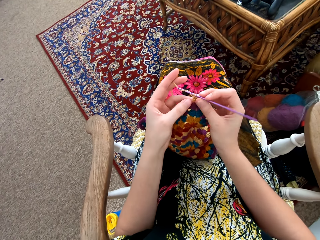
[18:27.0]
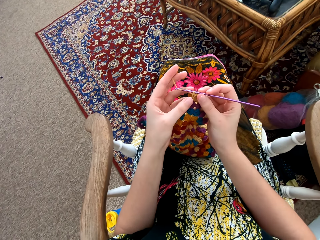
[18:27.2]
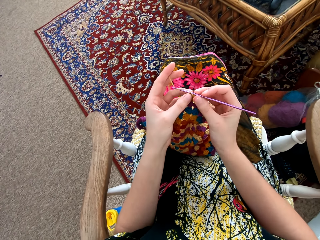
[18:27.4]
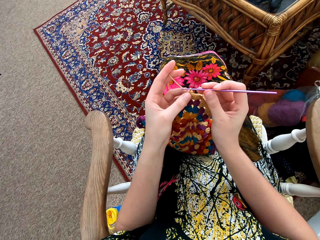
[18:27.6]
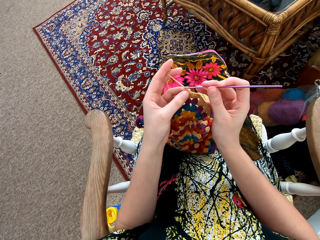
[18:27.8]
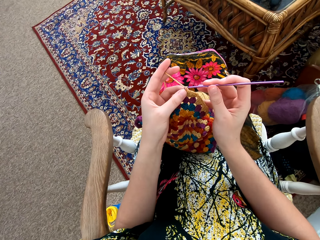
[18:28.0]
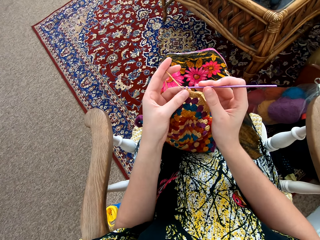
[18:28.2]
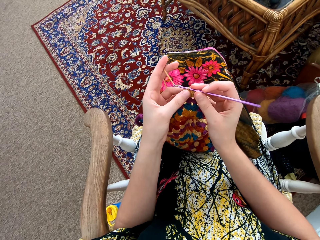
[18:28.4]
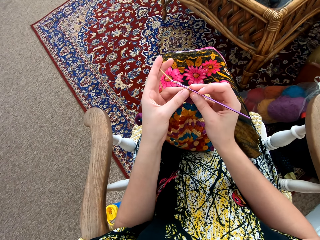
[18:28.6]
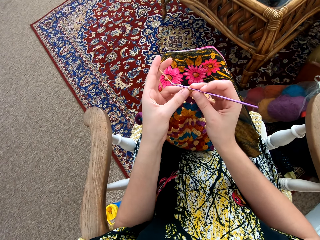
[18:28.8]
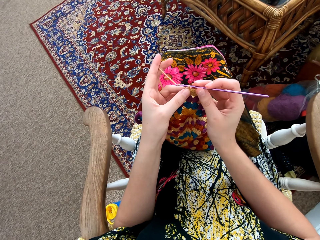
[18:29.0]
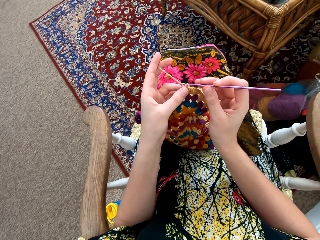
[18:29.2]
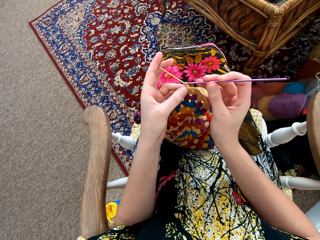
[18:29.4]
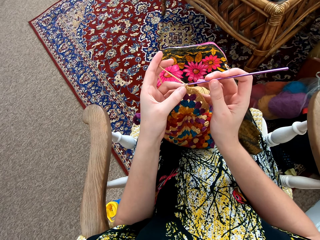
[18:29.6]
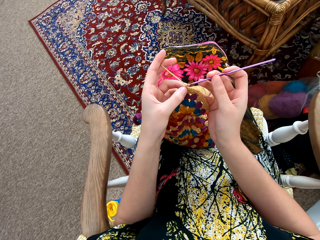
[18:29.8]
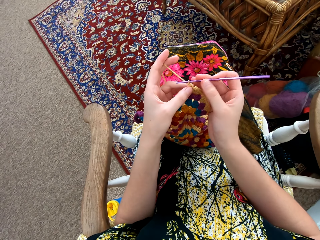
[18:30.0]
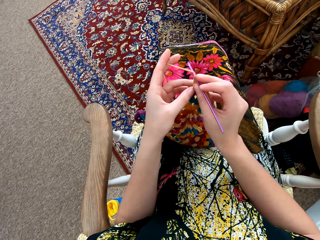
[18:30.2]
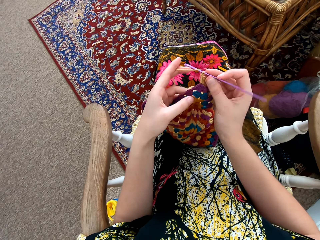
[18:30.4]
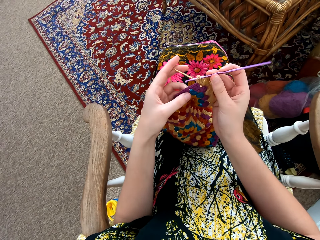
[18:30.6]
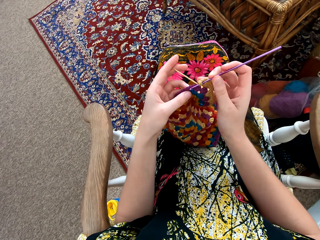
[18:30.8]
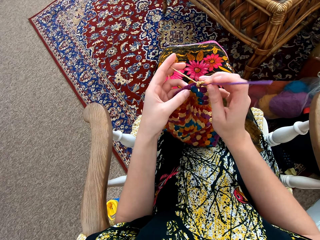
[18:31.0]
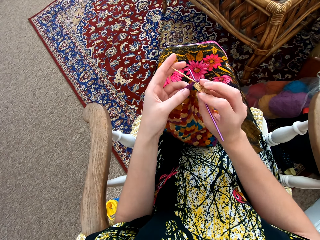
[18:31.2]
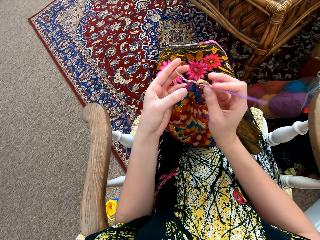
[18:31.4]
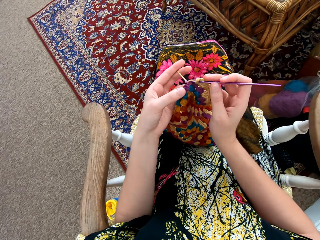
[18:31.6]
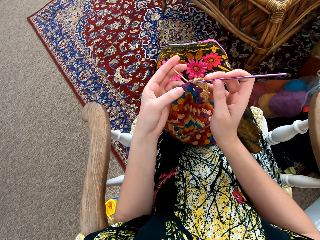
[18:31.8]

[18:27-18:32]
The camera wearer interlocks a loop of thread with a crochet hook.

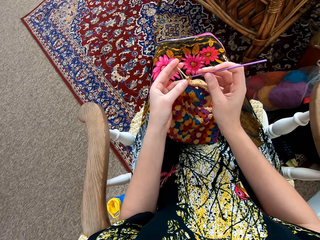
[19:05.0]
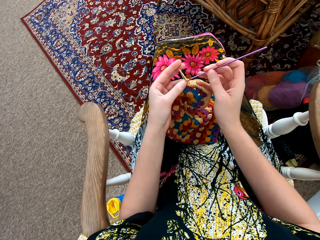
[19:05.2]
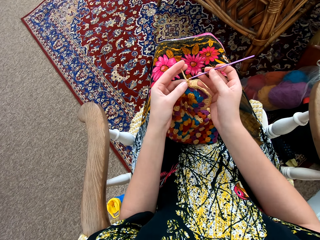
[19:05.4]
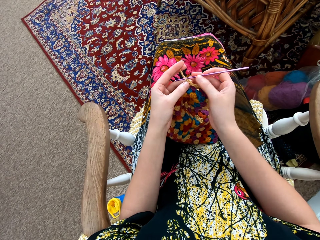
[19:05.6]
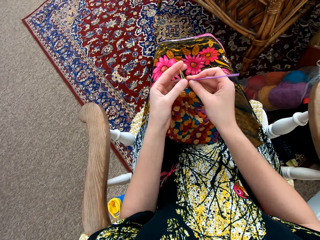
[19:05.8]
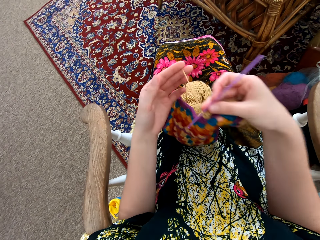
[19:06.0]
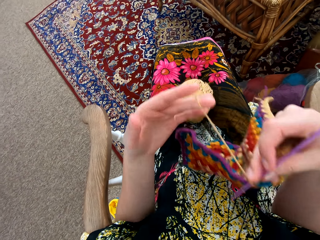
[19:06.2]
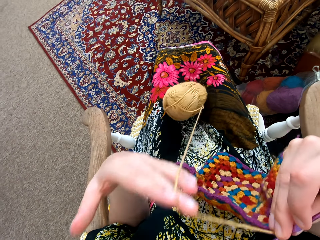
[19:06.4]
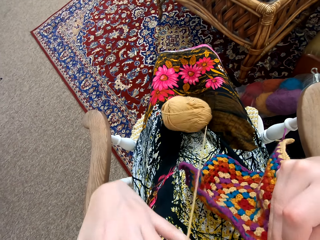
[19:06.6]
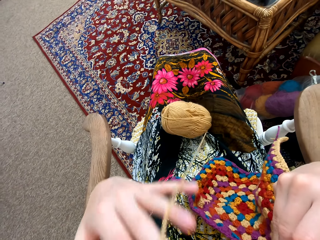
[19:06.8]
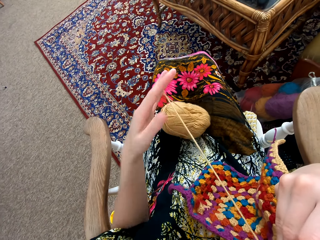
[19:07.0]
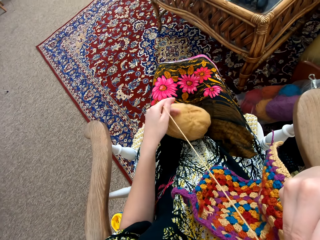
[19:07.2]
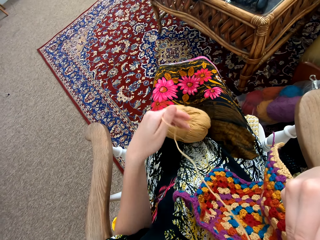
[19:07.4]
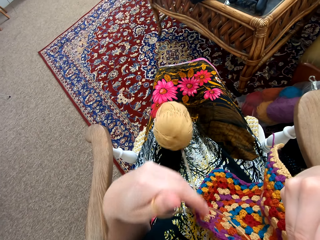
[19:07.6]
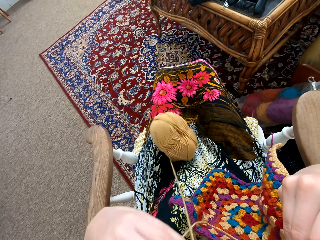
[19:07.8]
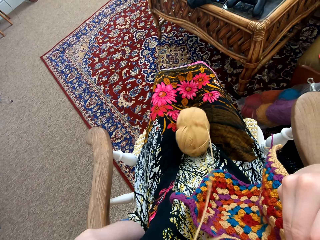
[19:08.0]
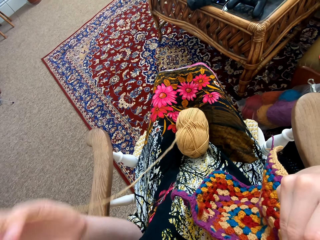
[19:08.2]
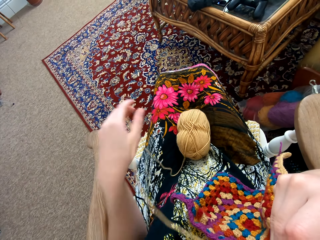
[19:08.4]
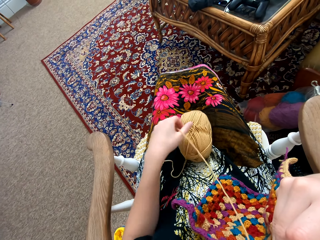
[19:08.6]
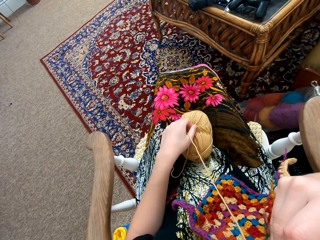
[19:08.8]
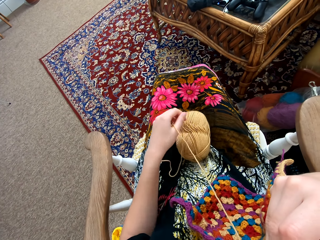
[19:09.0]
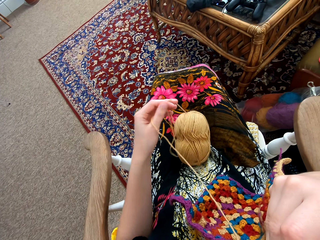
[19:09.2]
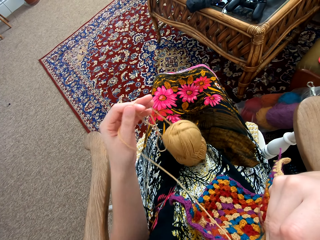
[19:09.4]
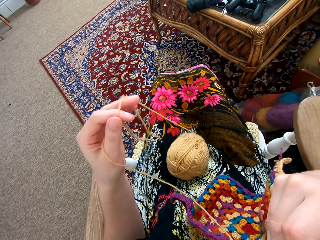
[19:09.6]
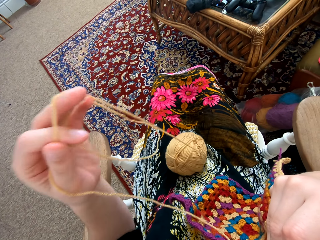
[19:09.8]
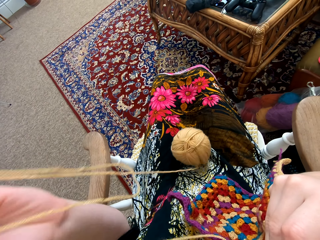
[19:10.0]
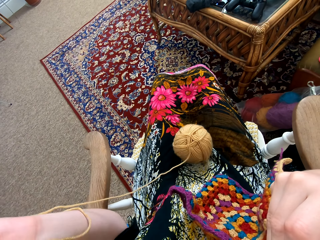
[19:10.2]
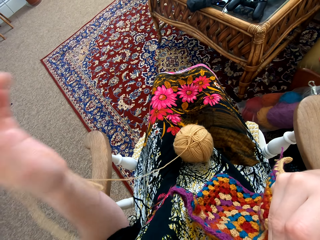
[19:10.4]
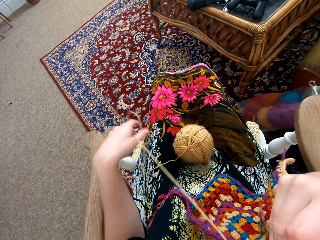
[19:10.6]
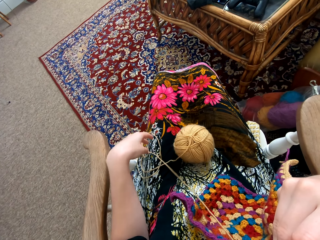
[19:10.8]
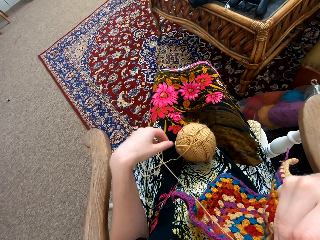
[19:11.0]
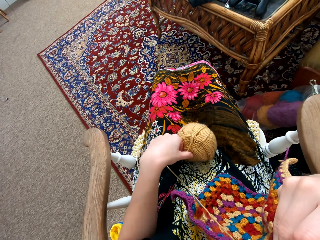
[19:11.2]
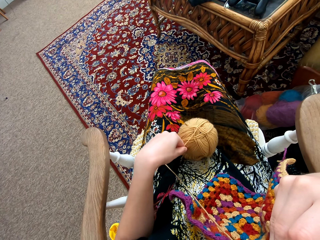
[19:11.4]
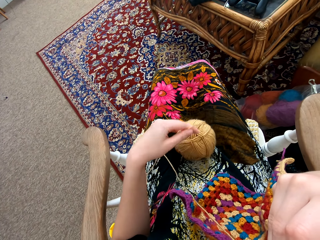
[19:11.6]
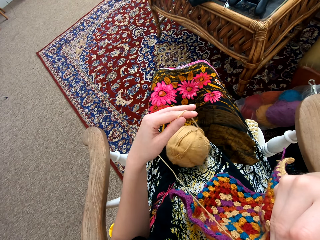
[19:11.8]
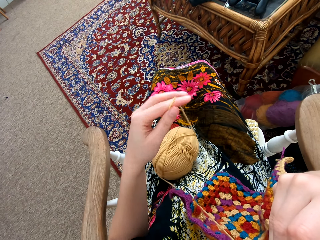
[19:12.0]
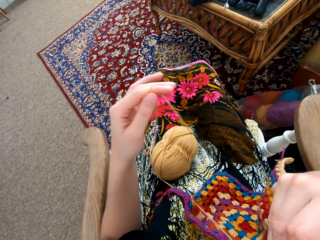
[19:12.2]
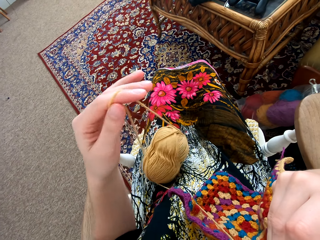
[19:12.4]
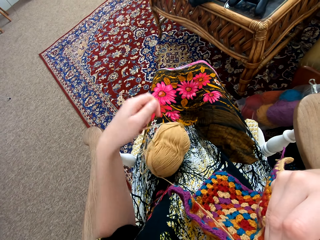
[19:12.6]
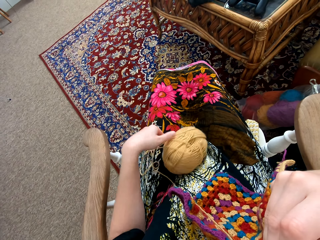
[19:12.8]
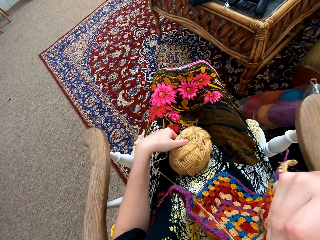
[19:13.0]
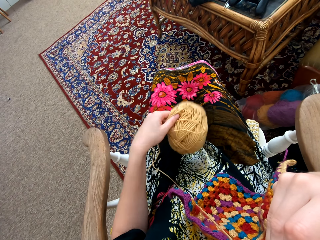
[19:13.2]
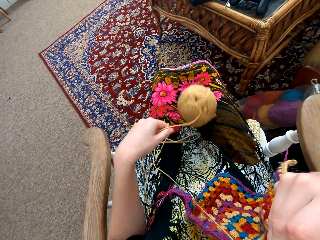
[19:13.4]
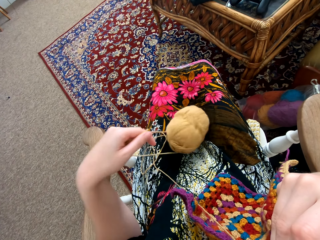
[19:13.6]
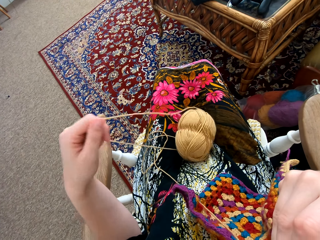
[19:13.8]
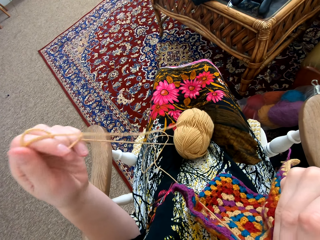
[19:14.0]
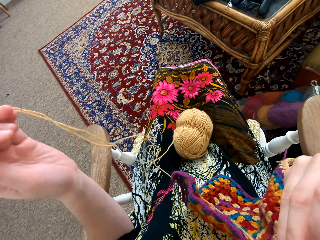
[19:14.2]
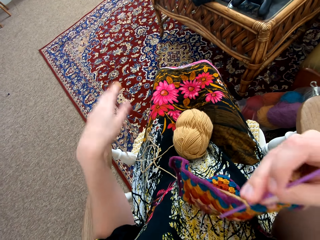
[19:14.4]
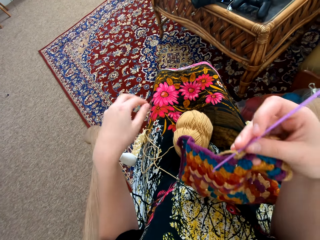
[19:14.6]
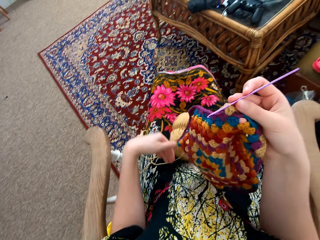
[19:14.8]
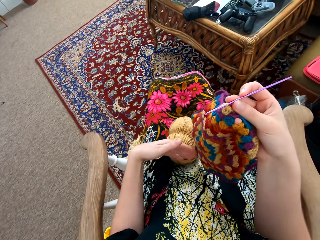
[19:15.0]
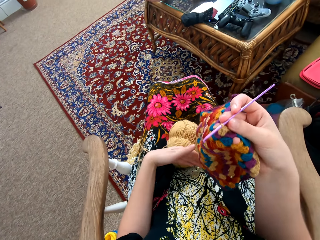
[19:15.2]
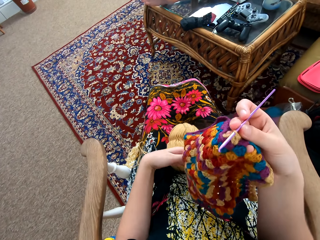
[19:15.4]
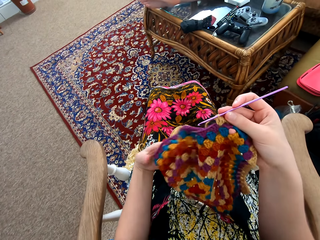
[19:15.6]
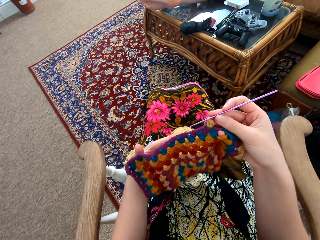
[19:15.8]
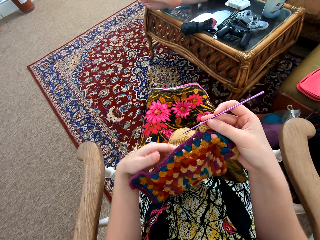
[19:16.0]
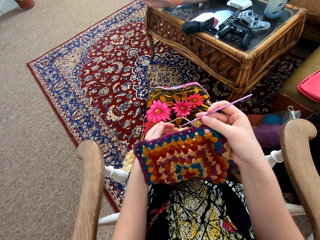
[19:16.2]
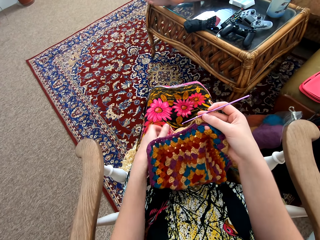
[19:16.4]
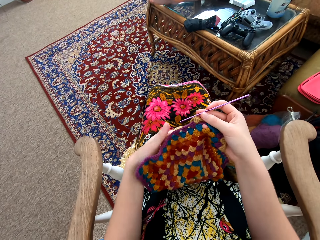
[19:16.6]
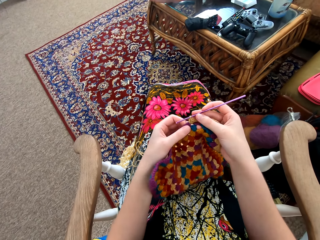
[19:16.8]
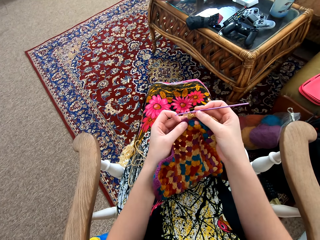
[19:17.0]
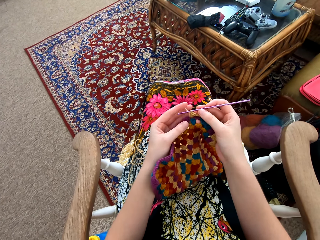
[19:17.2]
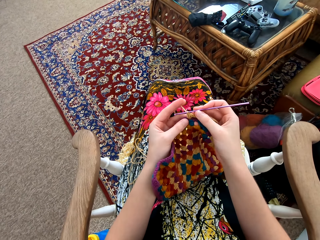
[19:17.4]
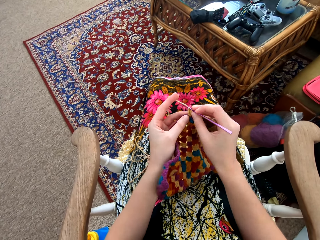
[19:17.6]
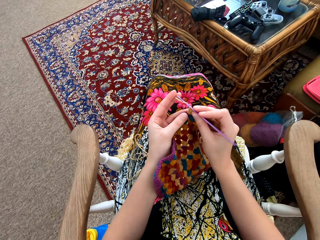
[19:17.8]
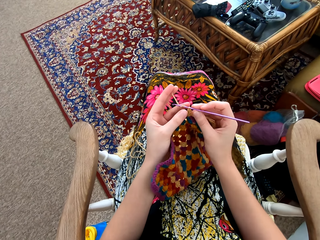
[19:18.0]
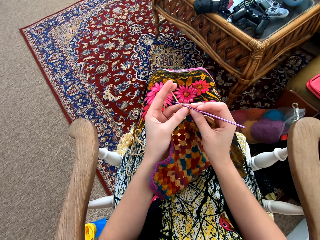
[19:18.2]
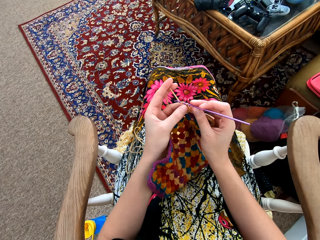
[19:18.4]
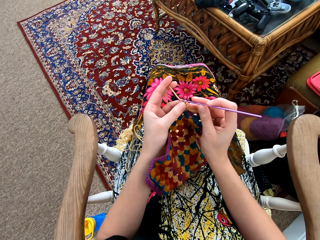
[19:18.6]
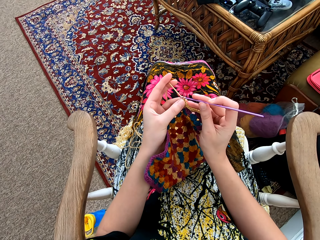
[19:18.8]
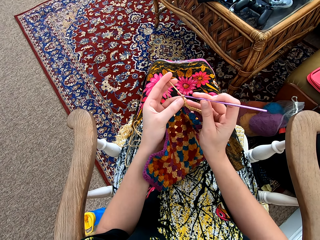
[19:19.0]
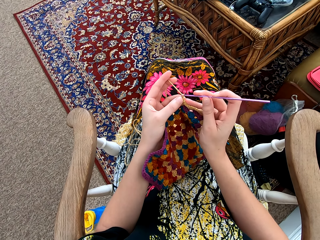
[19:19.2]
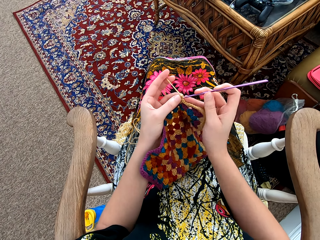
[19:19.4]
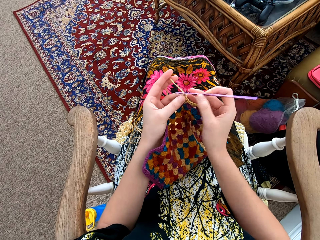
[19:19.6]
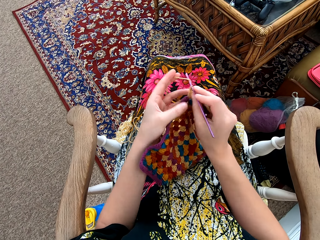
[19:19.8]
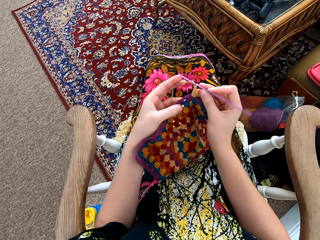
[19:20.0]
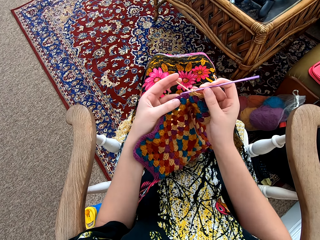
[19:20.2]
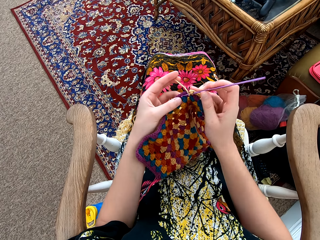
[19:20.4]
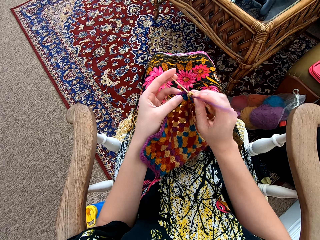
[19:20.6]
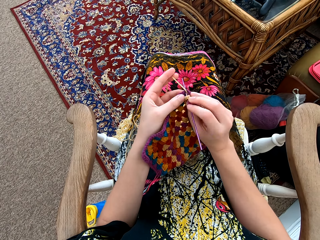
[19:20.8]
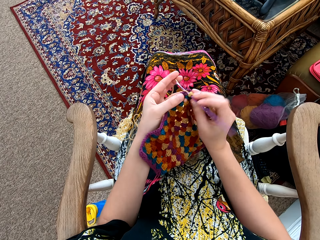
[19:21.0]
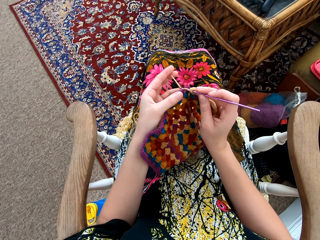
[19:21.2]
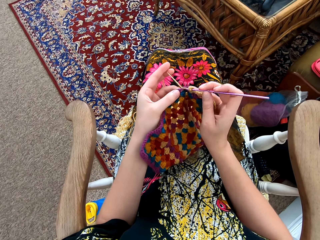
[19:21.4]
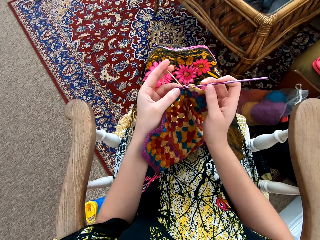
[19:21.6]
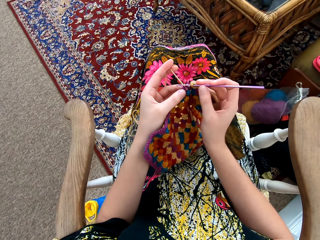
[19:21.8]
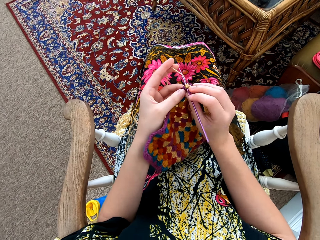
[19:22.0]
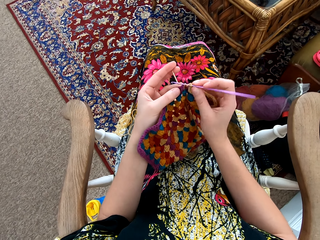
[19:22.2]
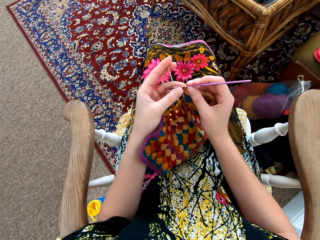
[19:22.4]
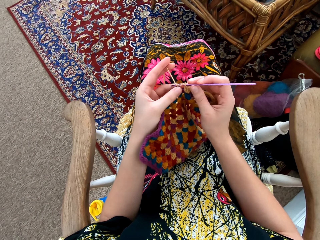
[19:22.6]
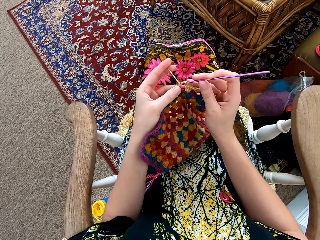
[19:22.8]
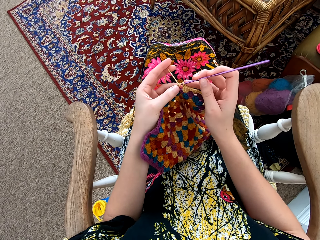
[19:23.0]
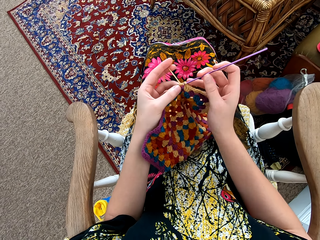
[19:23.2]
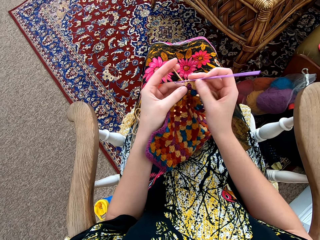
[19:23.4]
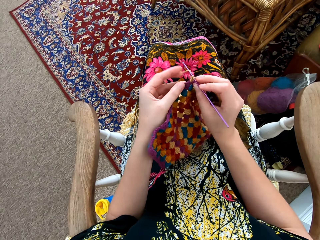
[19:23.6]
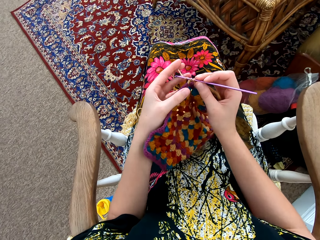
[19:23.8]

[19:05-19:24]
The camera wearer pulls the thread. They spread the weaving thread. They knit the pattern with the needle. They hold the garment with both hands. They interlock a loop of thread with the crochet hook.
